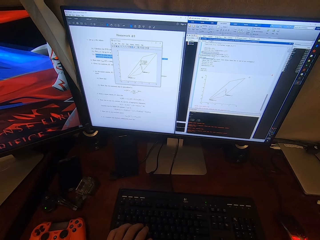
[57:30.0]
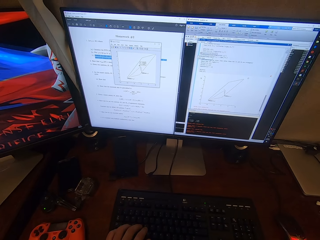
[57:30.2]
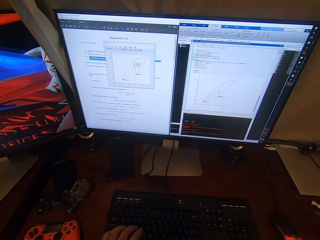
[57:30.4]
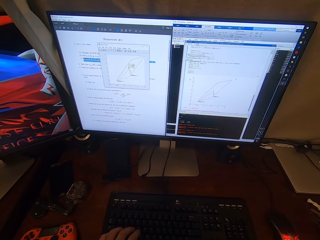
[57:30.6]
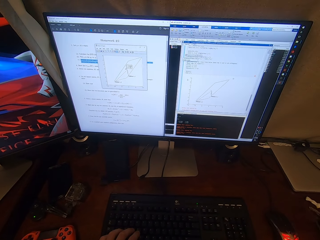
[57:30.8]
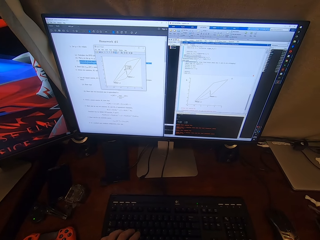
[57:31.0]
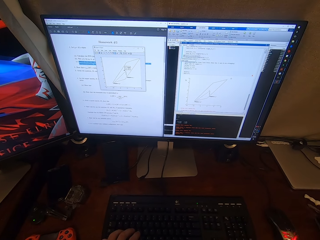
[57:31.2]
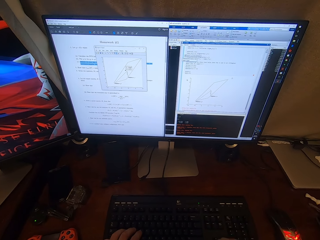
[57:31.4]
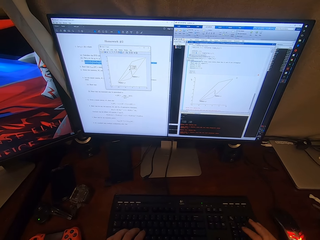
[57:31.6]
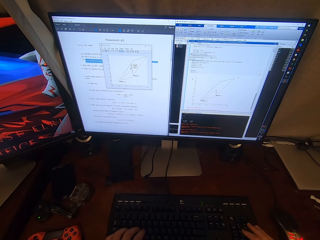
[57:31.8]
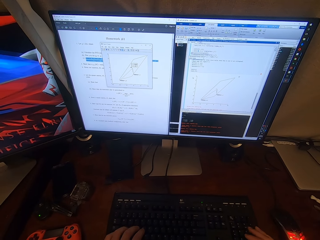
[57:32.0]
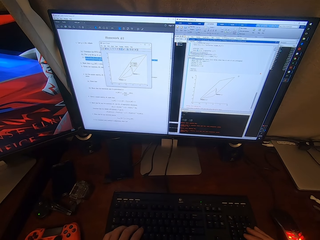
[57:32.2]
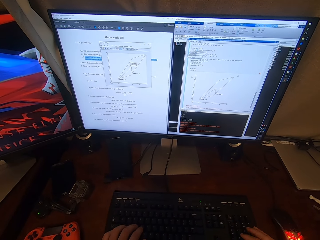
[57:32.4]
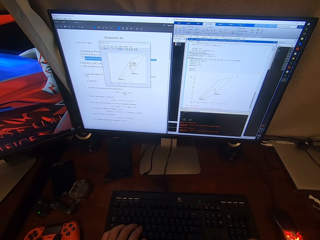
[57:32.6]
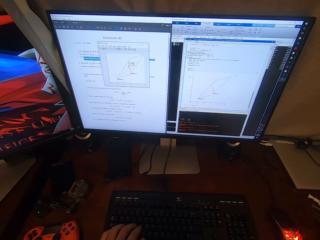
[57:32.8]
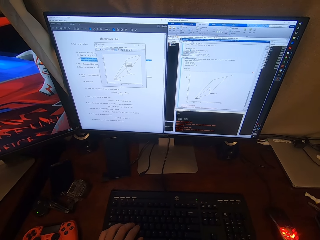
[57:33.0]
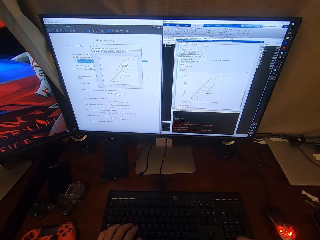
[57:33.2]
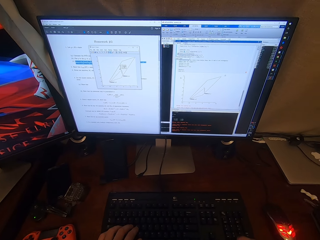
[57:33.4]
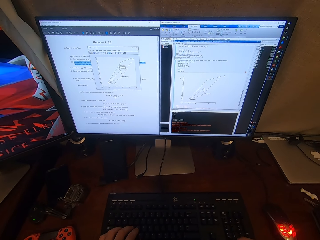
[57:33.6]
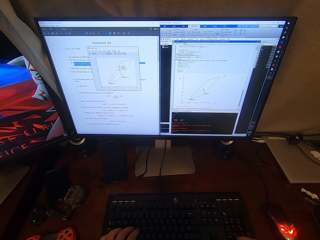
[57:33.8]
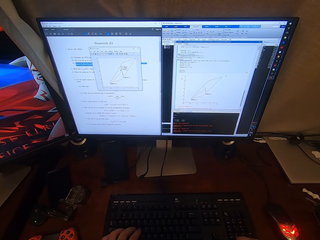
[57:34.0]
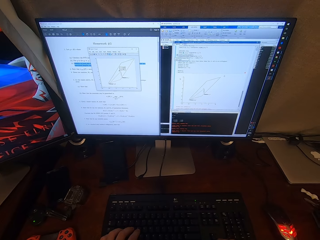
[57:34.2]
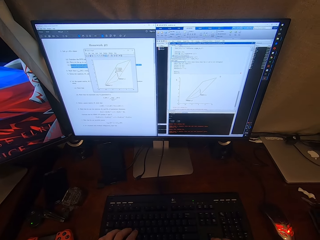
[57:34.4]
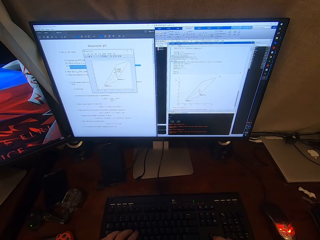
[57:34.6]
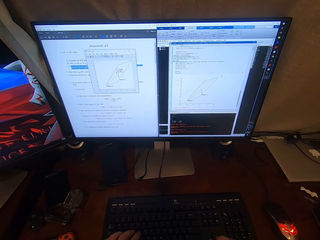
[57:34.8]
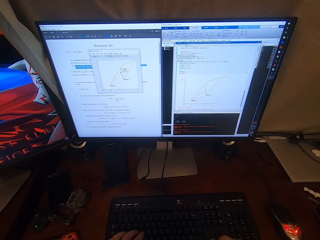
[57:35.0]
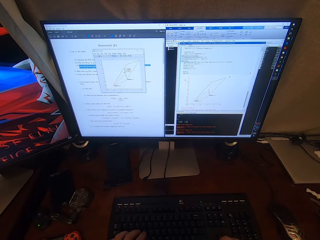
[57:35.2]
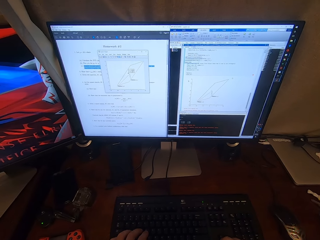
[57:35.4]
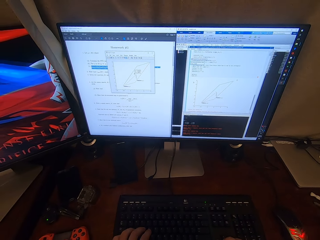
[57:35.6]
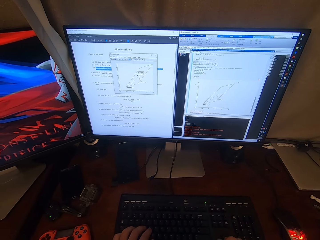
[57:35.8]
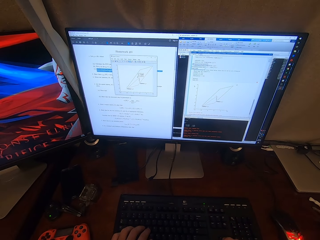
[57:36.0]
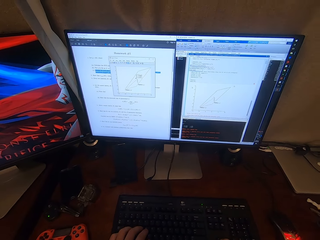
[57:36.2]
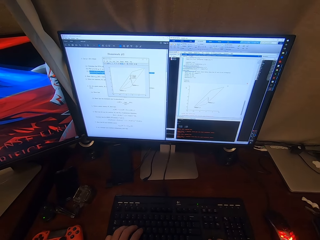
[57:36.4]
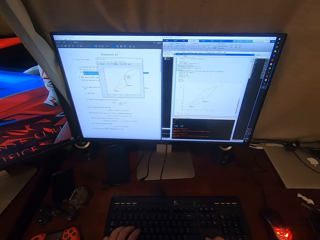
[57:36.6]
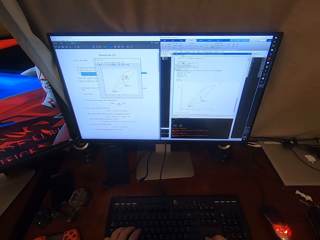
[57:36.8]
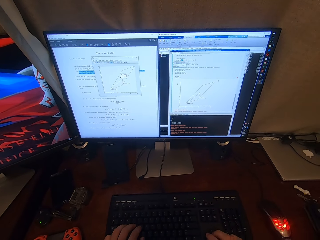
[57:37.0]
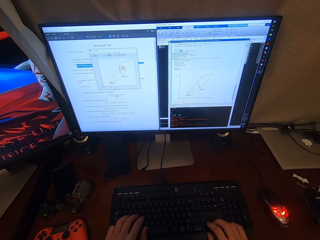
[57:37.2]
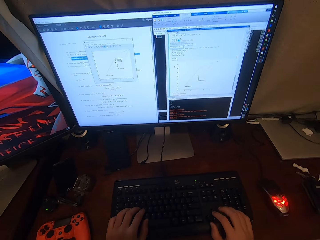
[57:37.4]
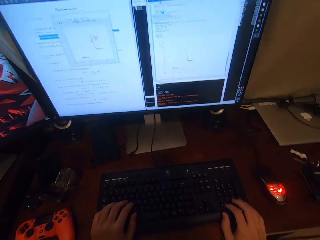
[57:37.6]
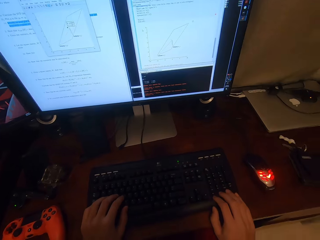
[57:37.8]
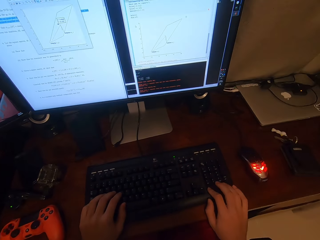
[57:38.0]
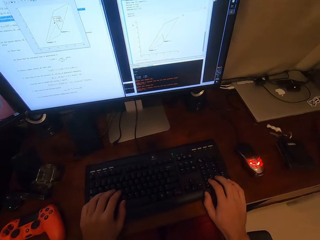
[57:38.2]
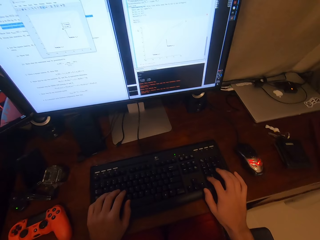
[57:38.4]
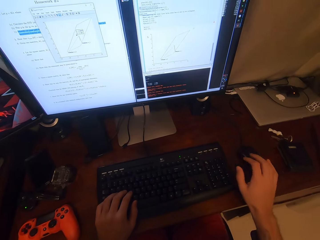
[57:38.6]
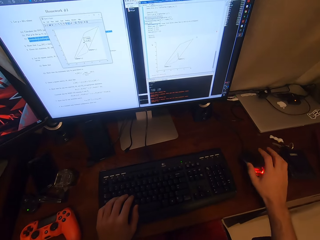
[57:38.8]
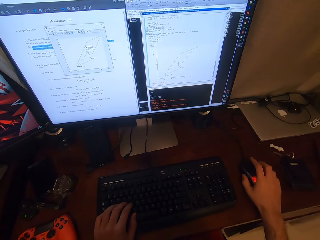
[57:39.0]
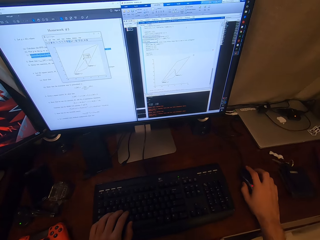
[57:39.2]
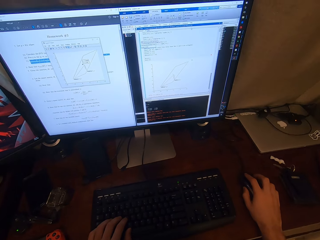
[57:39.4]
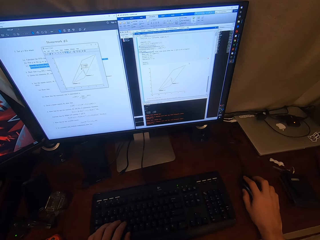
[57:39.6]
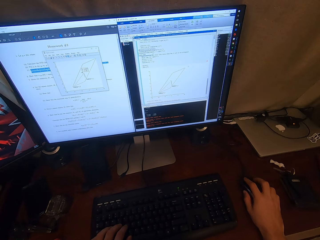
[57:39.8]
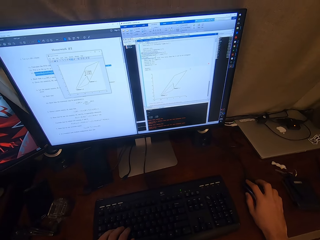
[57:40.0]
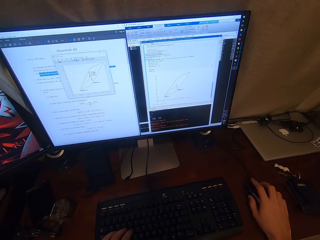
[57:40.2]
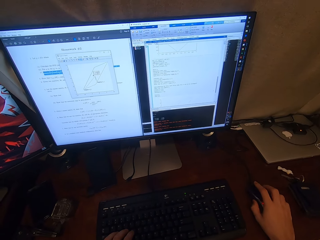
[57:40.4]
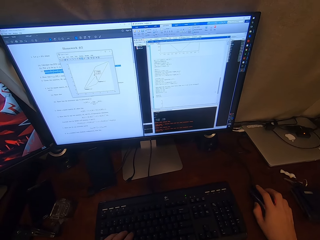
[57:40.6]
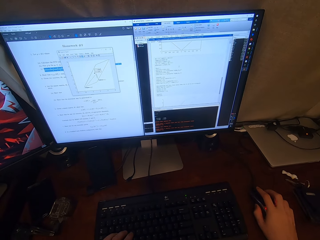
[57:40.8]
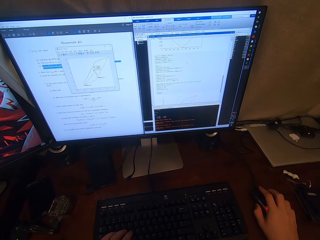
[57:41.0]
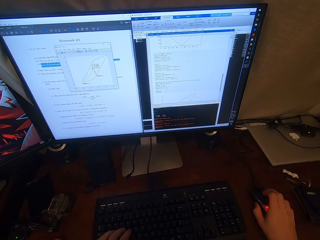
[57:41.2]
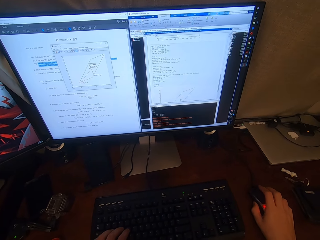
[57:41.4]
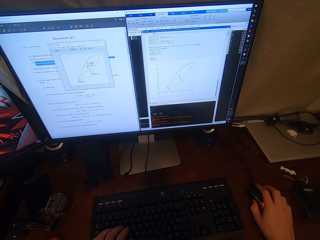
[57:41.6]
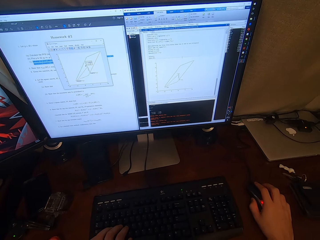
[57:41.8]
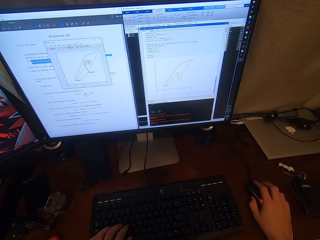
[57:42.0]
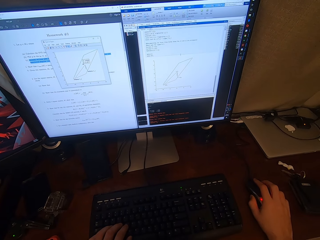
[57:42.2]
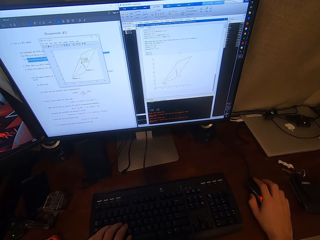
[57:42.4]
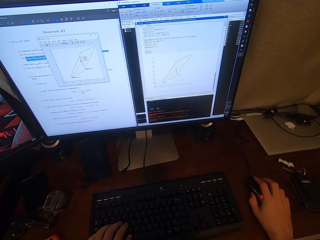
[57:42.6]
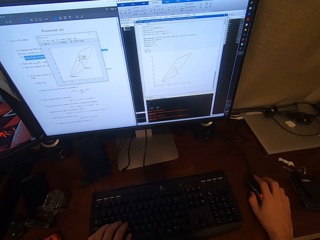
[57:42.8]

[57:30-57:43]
The camera wearer operates the computer with a mouse. They browse on the computer.

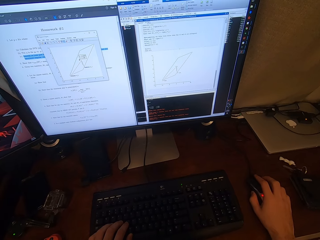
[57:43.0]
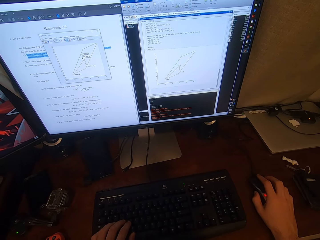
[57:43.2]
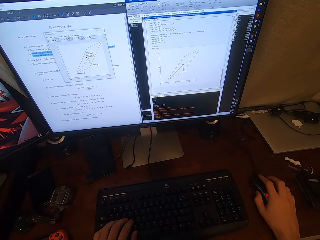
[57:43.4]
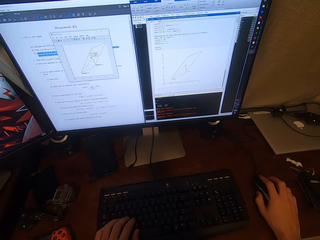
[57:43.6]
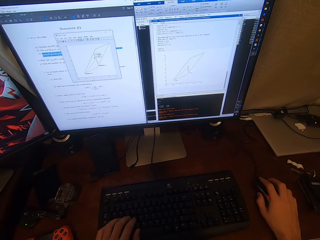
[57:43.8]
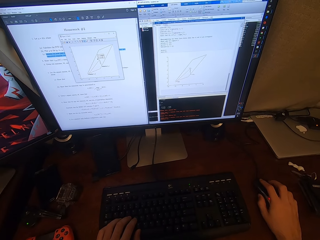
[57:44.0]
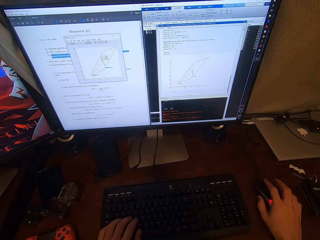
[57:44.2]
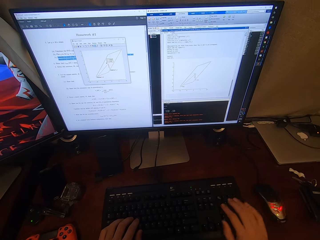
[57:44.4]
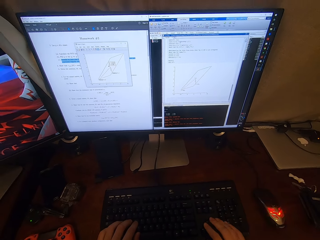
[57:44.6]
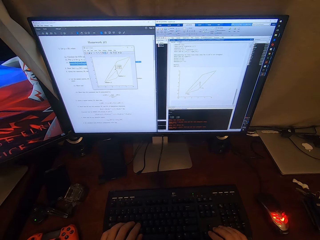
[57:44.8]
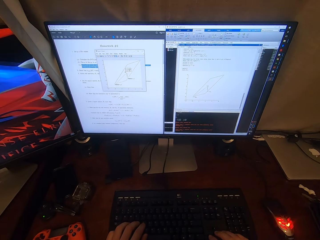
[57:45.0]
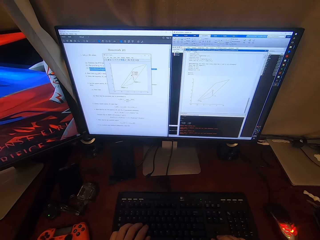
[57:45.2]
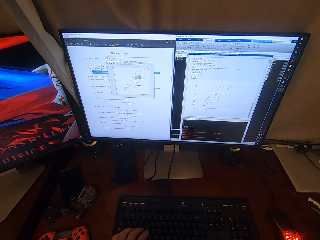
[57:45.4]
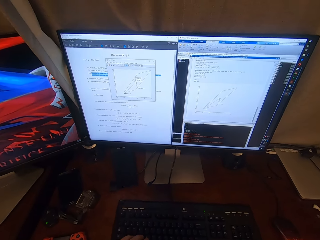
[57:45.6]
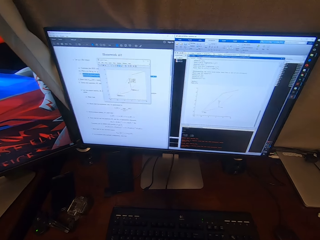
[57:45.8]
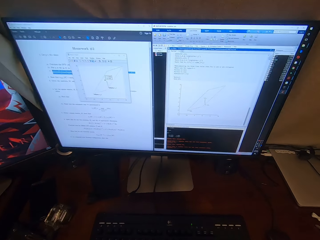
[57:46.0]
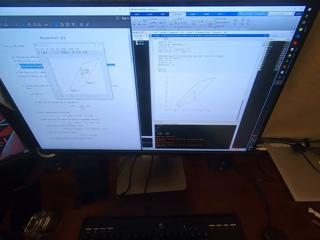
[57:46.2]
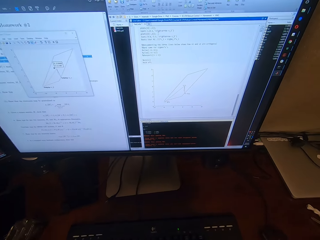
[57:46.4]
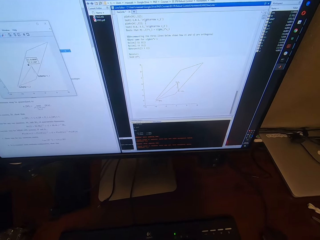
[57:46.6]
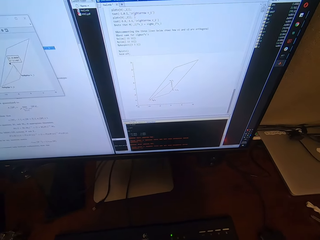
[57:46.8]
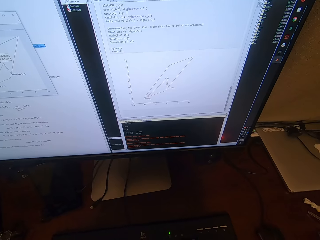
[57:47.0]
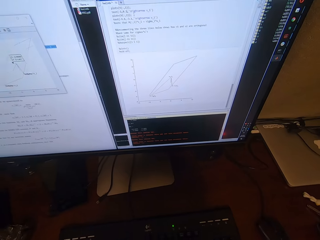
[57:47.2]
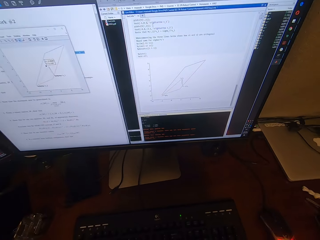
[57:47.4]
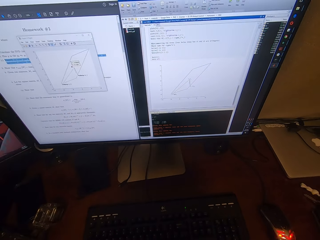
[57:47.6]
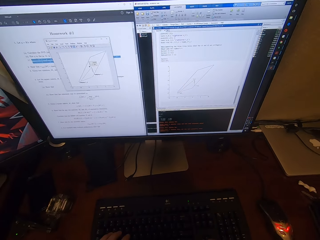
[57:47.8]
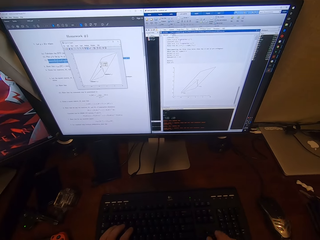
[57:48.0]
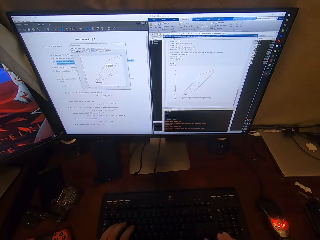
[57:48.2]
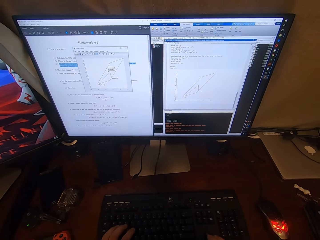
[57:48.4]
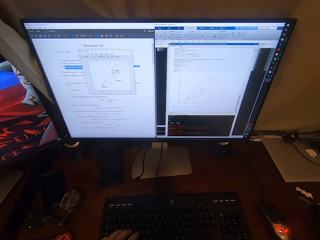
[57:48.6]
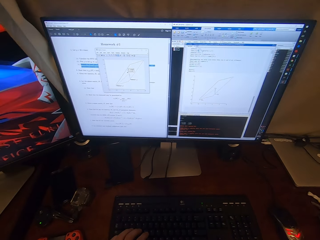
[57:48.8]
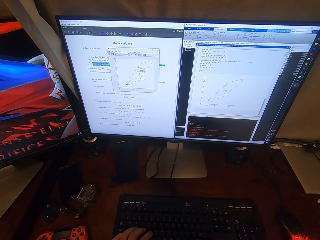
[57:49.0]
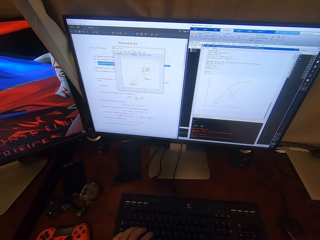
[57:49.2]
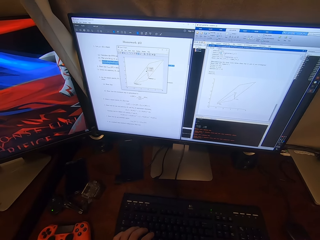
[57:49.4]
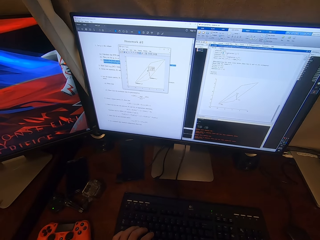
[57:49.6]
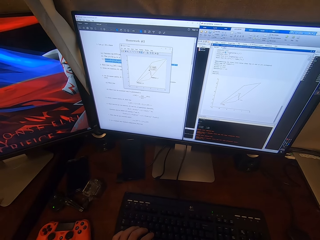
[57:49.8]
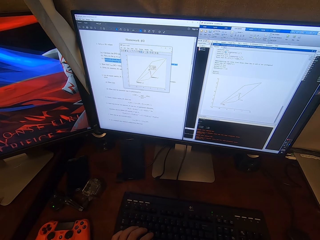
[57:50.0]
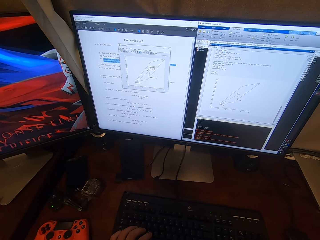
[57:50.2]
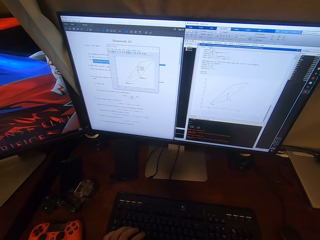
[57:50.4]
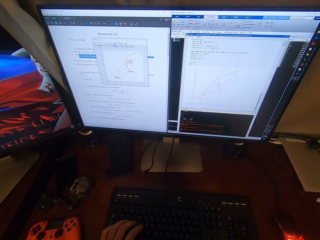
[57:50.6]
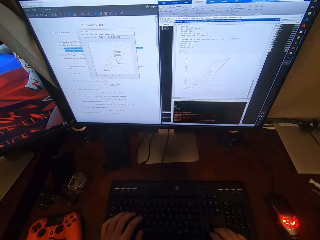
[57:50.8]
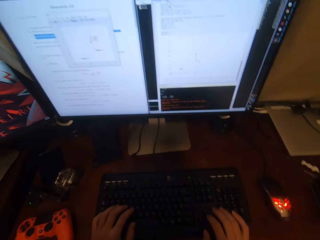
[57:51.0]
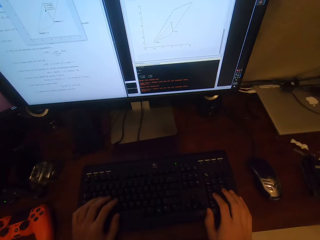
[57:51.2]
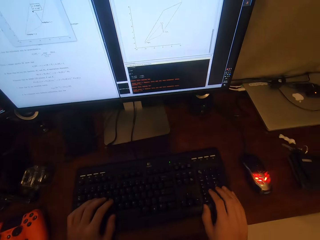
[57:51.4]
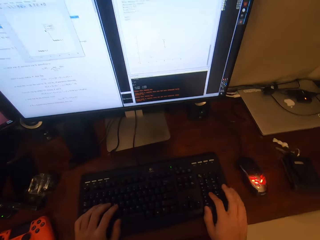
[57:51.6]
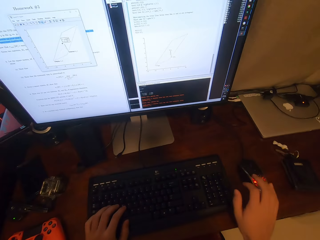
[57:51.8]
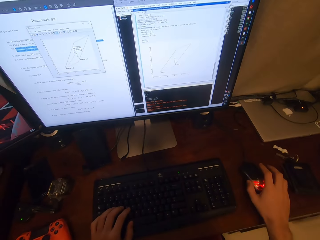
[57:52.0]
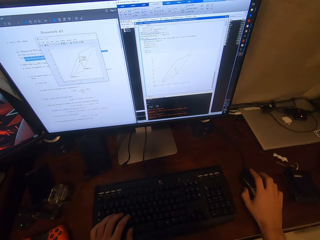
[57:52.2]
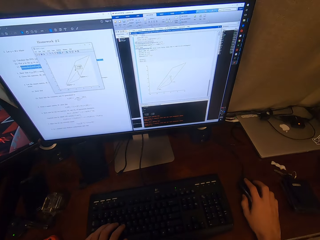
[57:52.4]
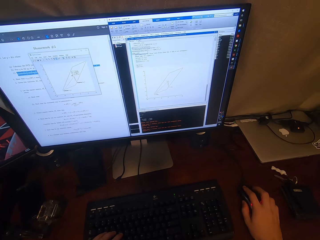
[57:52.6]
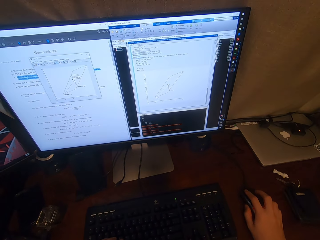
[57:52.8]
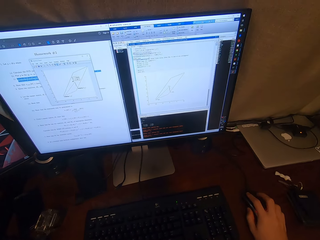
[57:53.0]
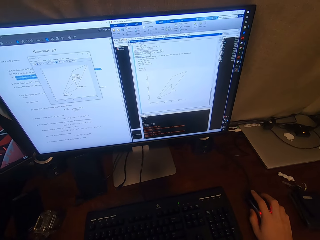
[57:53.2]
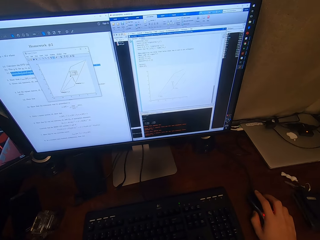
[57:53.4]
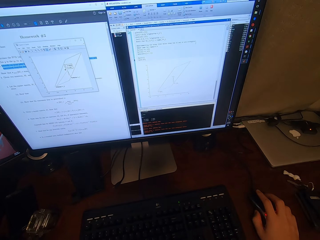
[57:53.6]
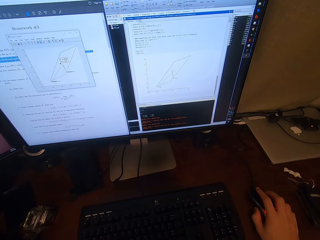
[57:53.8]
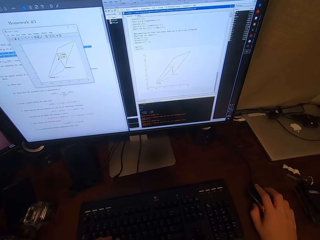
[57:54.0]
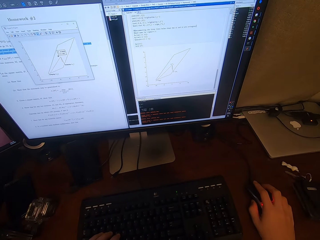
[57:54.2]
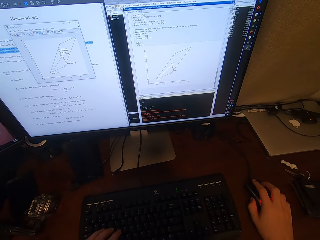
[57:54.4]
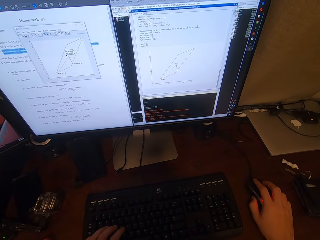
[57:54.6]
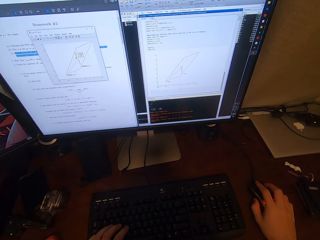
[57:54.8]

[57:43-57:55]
The camera wearer types on the computer keyboard. They talk. They operate the computer with a mouse. They browse on the computer.
